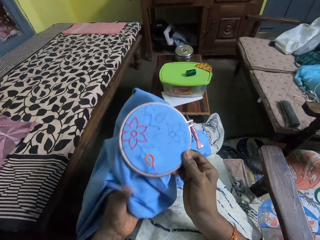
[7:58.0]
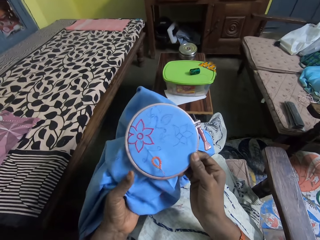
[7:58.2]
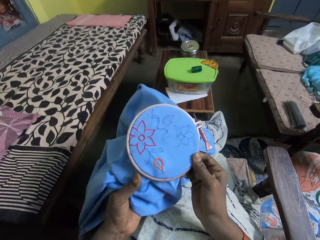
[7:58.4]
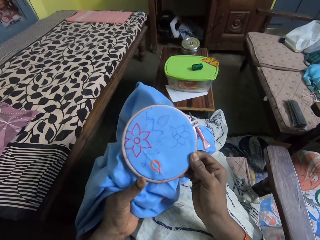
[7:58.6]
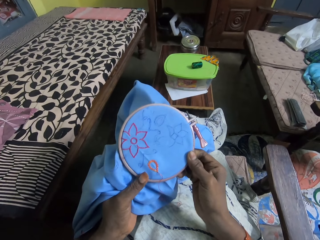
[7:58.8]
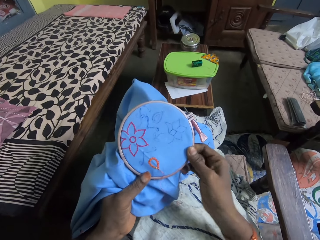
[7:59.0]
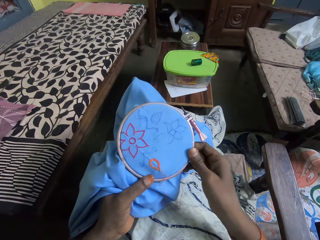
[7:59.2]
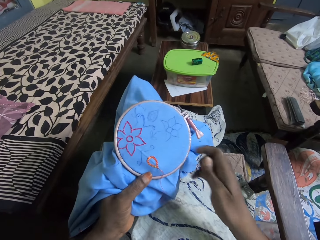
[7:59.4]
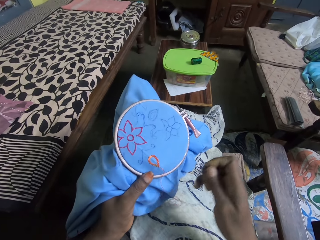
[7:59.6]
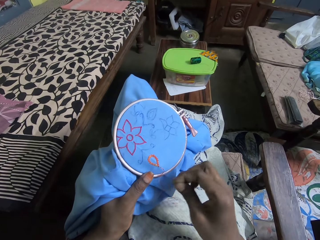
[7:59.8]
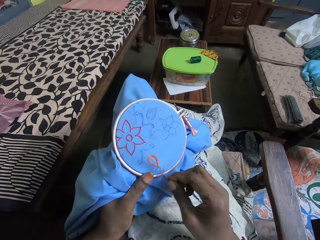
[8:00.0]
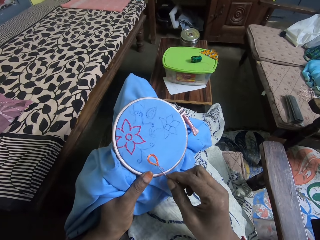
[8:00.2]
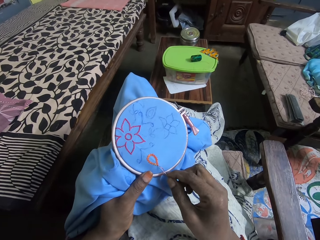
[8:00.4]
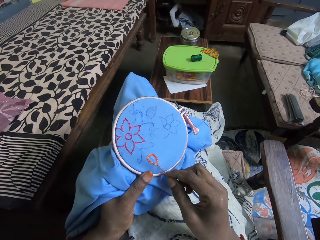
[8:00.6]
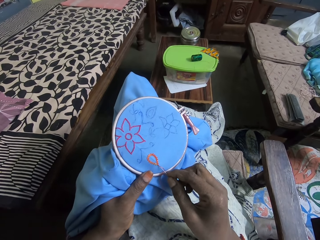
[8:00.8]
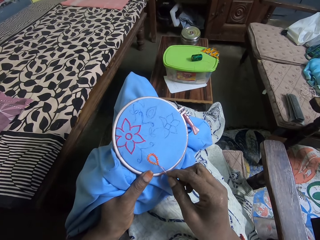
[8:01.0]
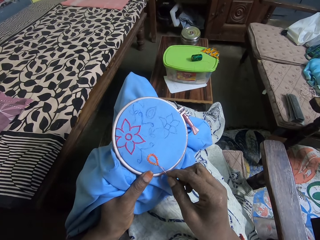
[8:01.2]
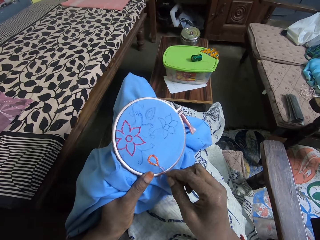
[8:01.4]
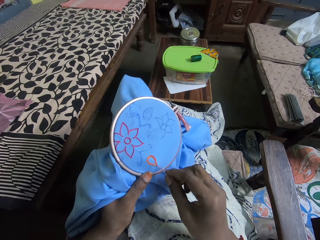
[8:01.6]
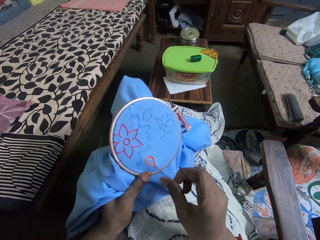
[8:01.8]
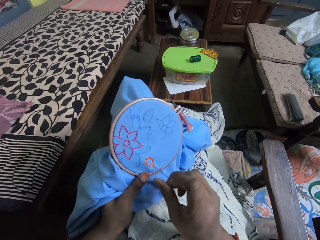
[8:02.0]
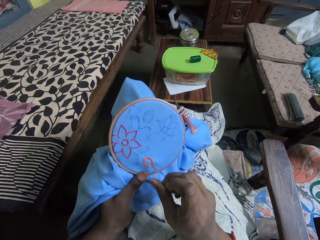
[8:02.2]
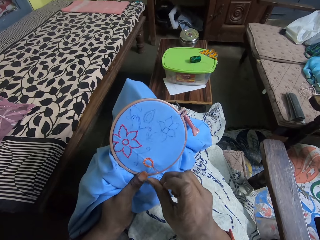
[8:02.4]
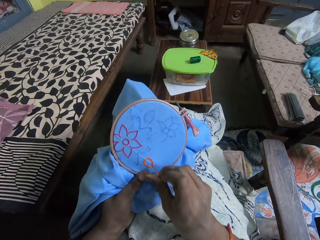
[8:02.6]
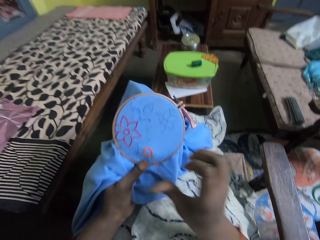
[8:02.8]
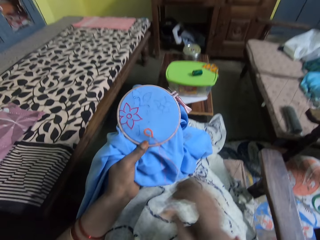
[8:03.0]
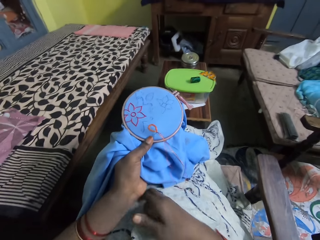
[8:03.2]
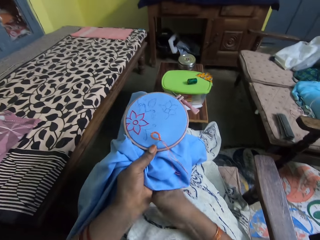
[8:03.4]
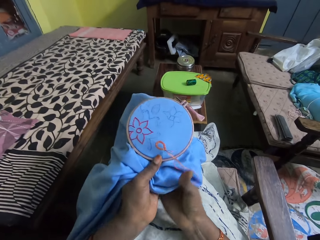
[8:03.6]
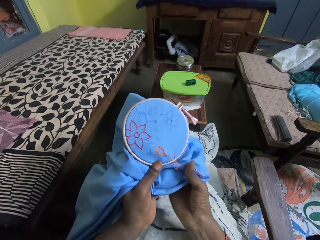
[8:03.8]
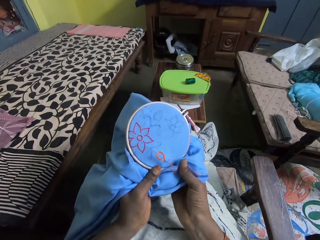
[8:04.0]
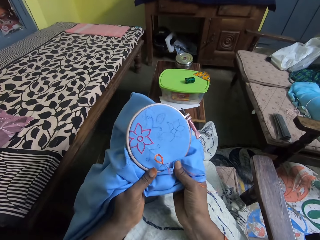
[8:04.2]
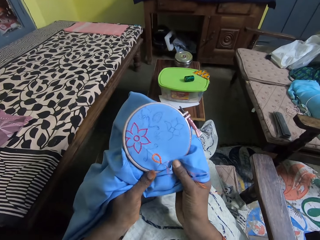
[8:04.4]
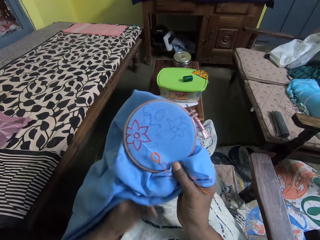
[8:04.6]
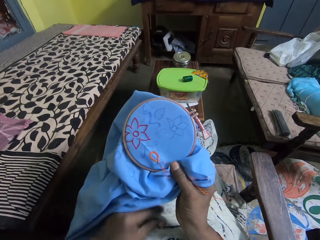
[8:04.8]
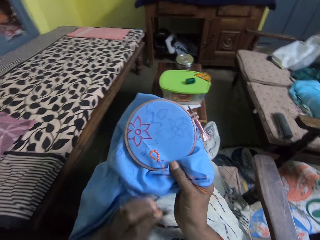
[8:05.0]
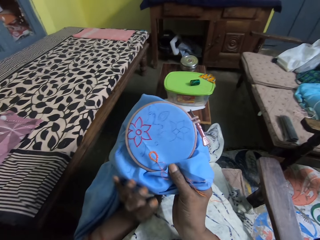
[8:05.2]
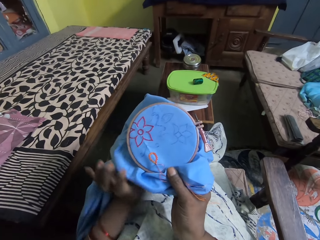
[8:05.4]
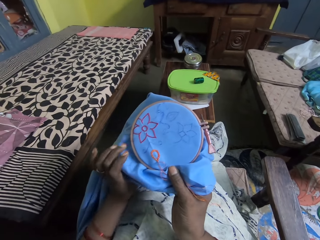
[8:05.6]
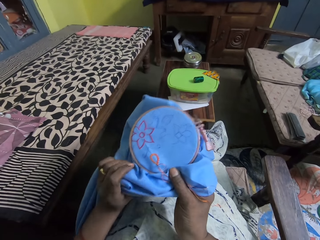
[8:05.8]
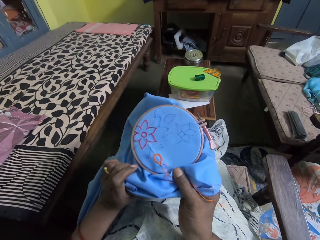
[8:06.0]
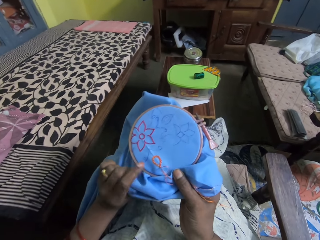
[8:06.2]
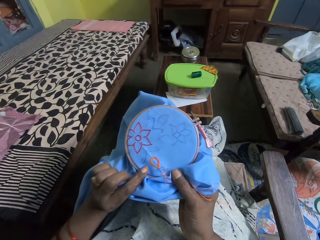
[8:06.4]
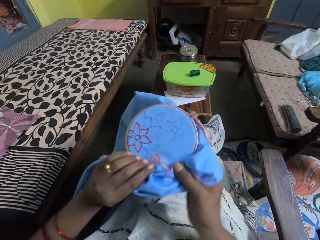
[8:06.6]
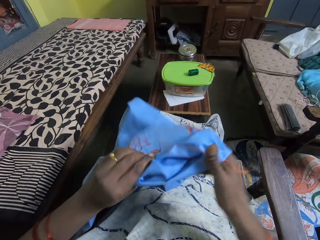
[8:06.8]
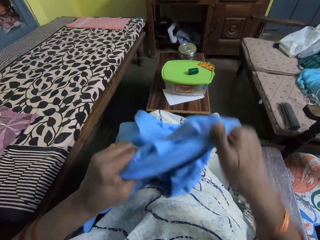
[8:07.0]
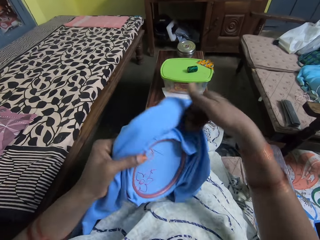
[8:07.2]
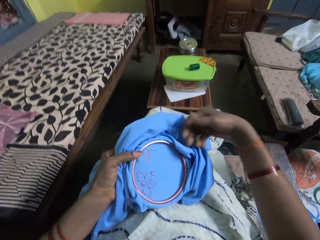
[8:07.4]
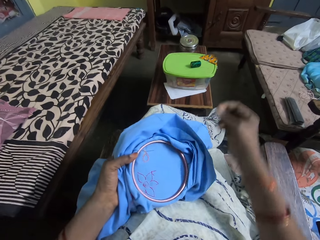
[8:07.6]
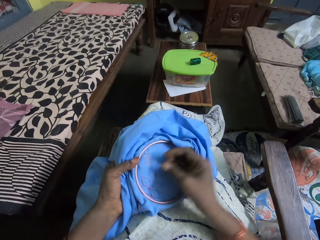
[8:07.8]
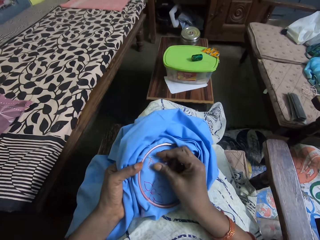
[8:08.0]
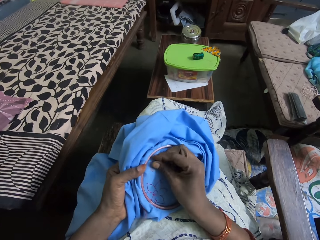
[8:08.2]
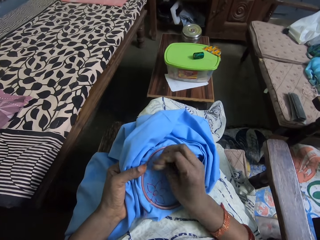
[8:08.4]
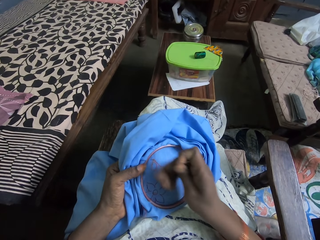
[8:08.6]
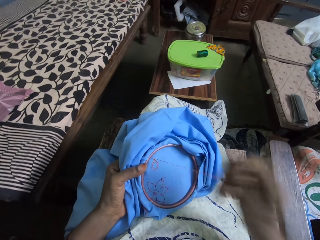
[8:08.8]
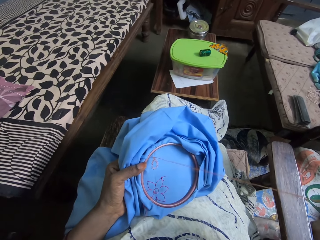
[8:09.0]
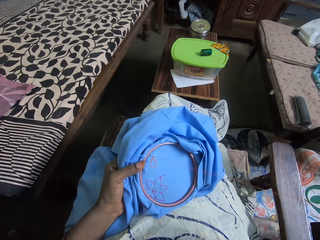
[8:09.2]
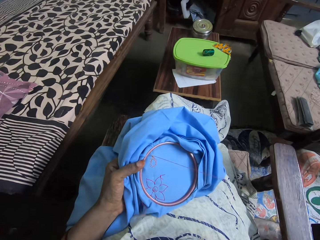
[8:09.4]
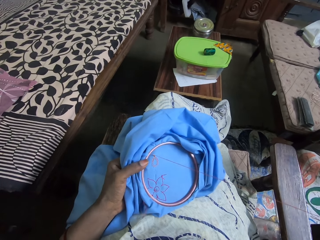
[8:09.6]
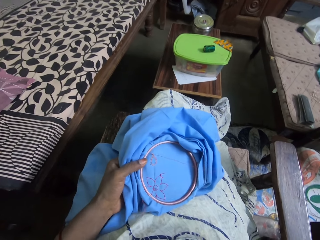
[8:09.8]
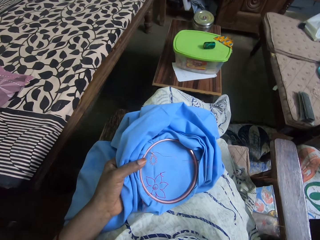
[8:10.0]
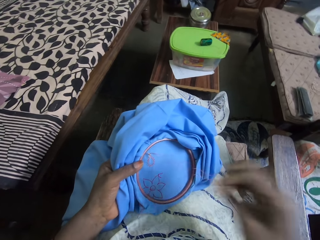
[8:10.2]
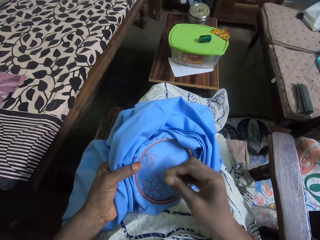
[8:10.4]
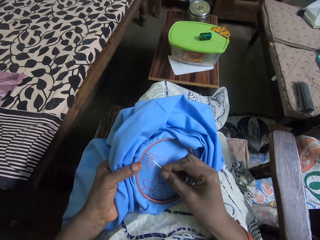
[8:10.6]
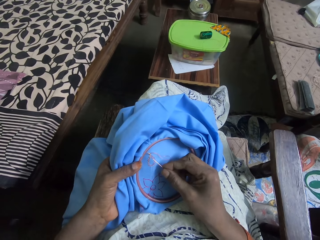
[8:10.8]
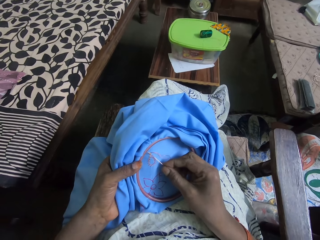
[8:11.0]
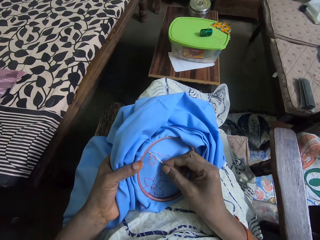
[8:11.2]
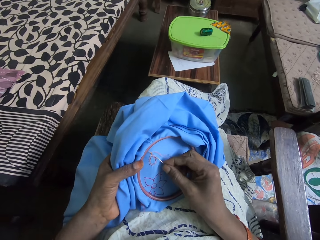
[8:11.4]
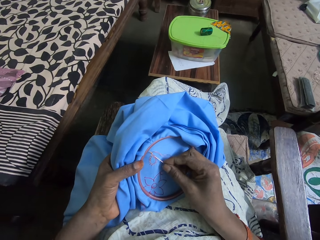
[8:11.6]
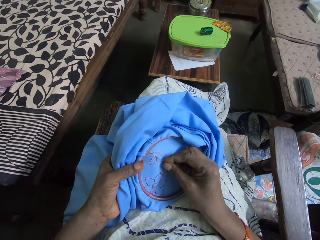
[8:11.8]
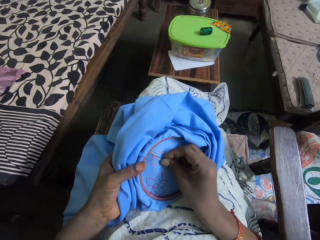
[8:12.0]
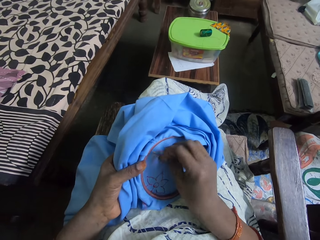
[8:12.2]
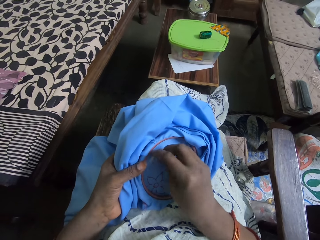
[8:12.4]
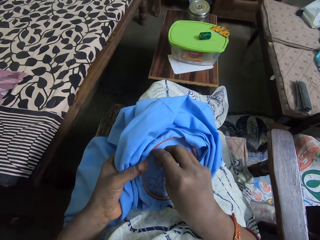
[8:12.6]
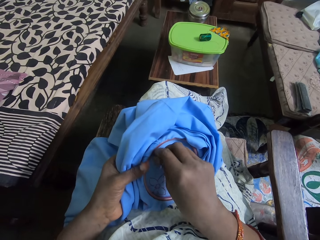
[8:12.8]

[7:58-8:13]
The camera wearer holds the cloth and the embroidery hoop with her left hand. She stitches the cloth in the embroidery hoop in her left hand with the needle and thread in her right hand. She turns the cloth and the embroidery hoop with both hands. She holds the cloth and the embroidery hoop with her left hand. She stitches the cloth in the embroidery hoop in her left hand with the needle and thread in her right hand.

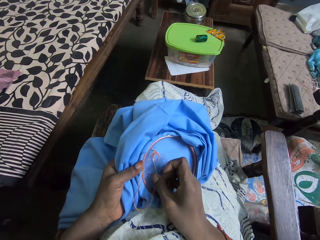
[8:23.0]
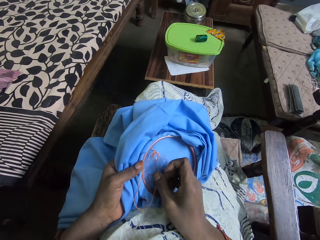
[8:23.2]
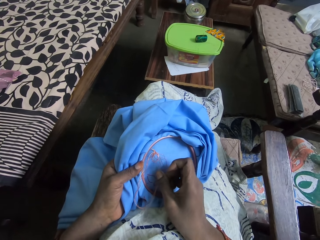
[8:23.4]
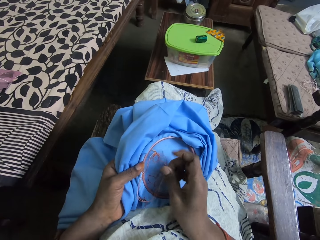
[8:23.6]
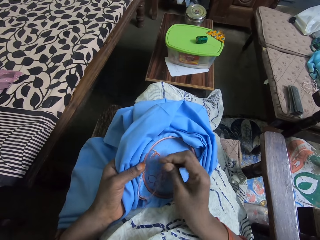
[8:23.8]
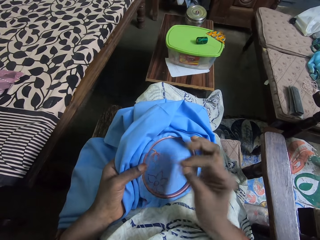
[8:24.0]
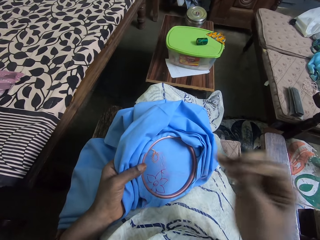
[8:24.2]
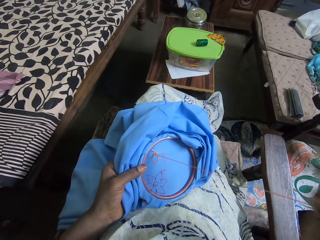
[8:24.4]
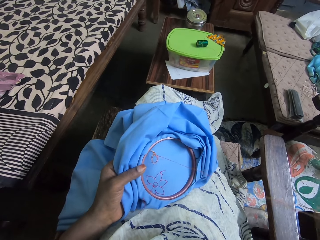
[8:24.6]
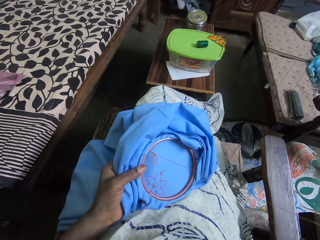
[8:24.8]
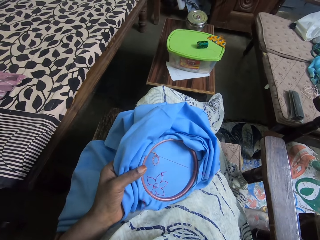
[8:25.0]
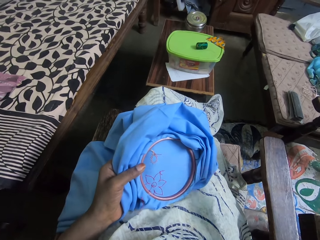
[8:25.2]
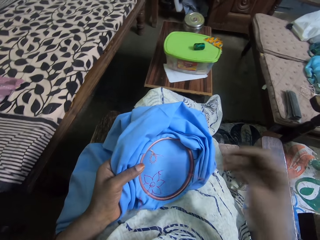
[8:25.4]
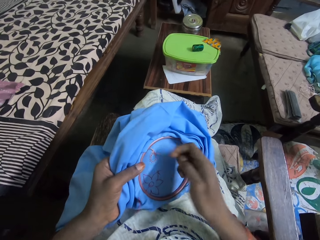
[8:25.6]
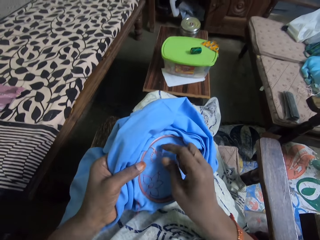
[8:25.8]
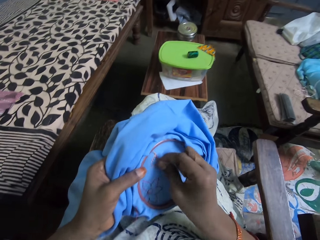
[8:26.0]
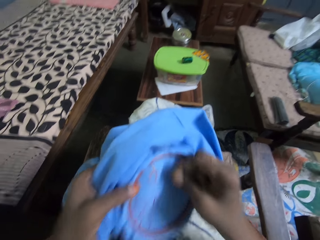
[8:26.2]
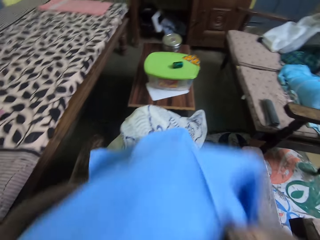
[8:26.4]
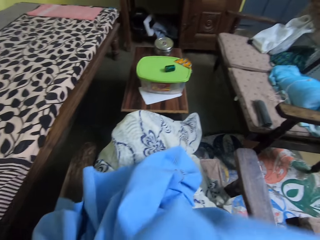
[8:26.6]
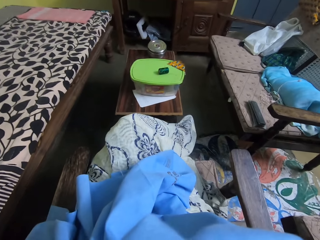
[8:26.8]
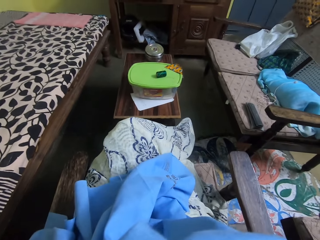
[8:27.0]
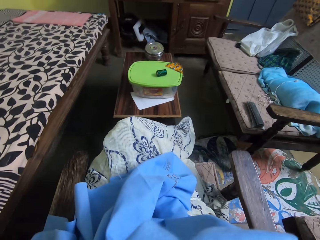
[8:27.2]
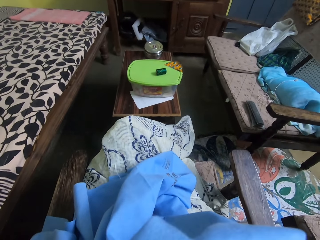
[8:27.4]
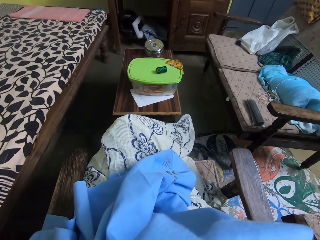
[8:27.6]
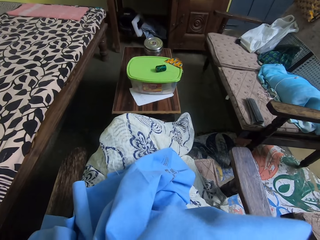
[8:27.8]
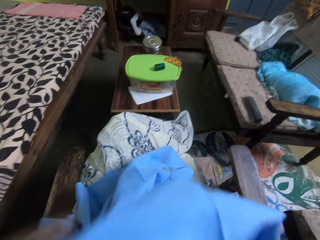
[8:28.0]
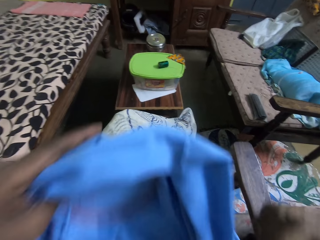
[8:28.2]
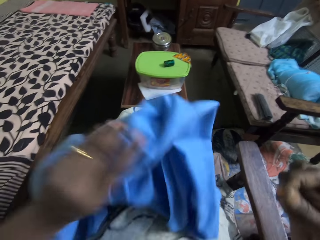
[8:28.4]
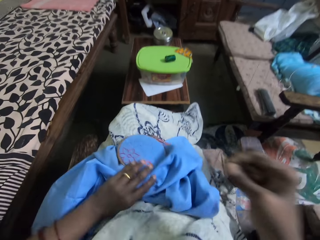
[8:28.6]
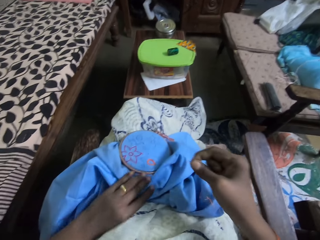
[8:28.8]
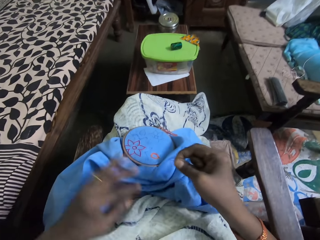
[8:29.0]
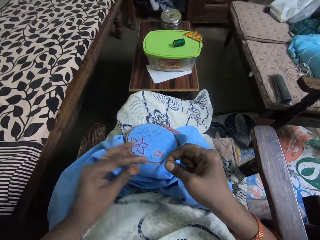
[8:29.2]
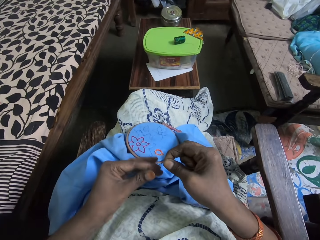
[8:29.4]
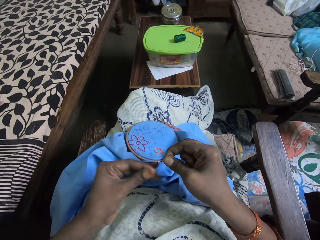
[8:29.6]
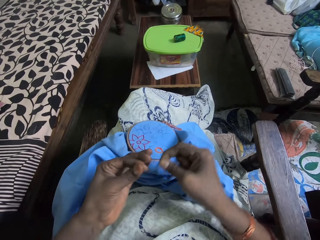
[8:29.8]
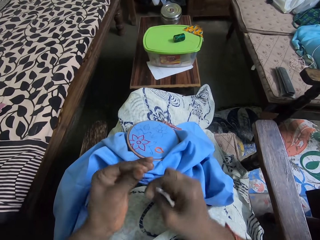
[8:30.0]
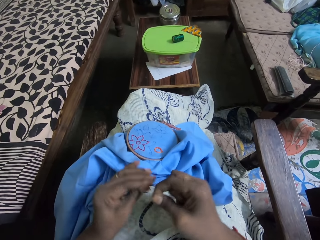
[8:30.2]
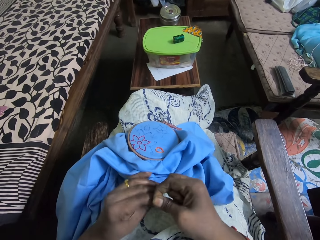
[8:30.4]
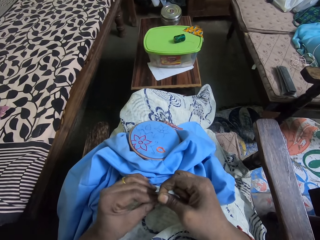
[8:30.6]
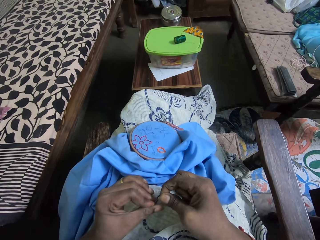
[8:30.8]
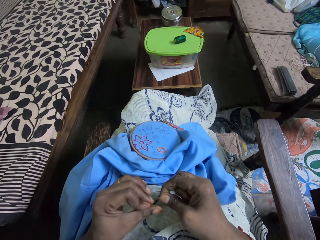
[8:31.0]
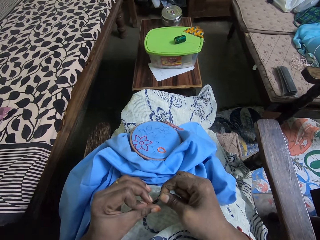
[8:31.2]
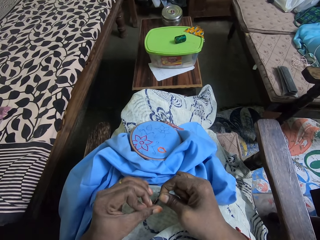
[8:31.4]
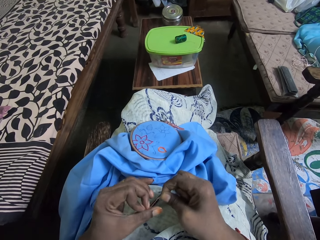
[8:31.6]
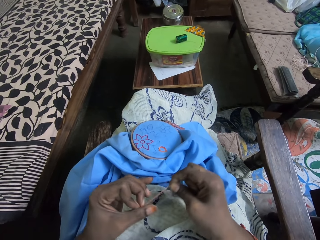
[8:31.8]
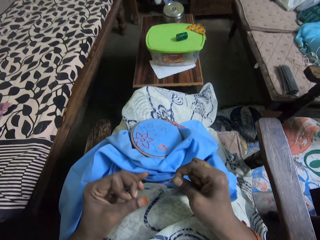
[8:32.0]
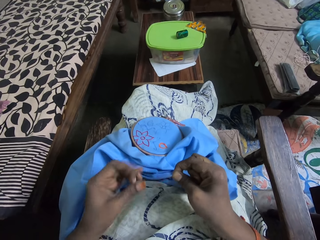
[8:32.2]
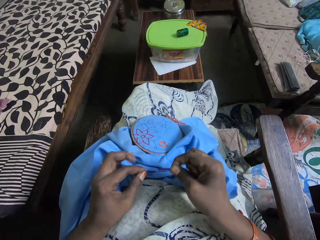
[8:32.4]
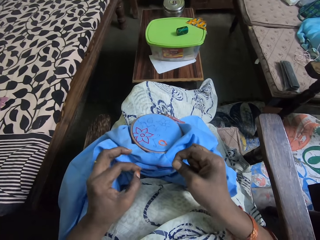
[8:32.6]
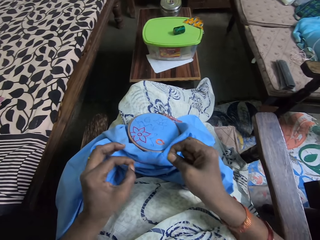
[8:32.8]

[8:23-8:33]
The camera wearer cuts the thread on the cloth in the embroidery hoop with her teeth. She drops the cloth and the embroidery hoop on her lap with her left hand. She adjusts the thread. She ties the tip of the thread and needle in her right hand with her left hand.
